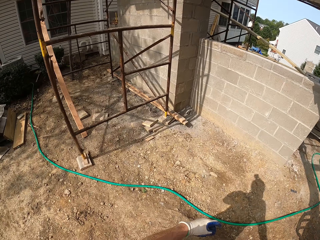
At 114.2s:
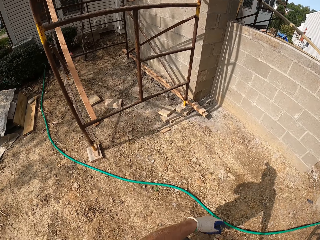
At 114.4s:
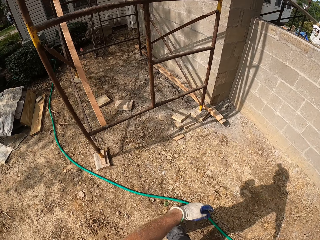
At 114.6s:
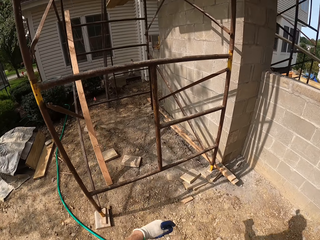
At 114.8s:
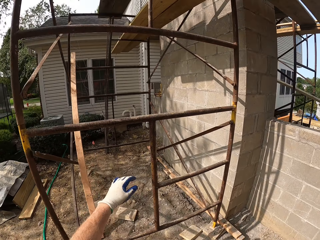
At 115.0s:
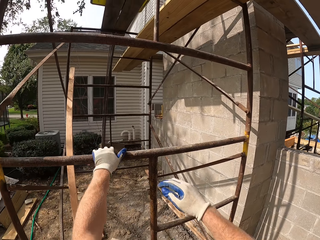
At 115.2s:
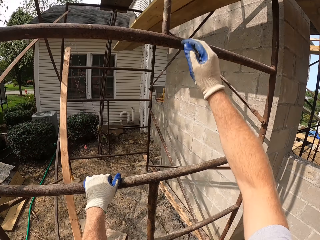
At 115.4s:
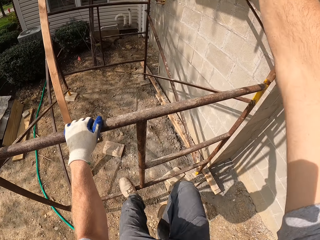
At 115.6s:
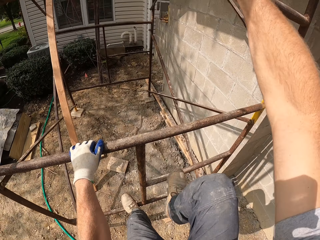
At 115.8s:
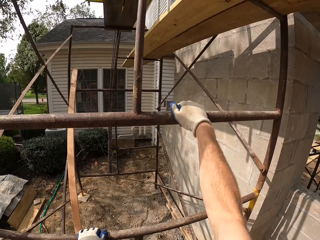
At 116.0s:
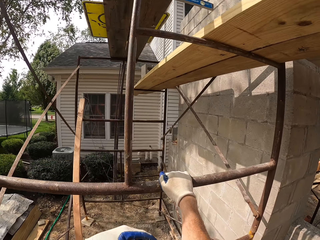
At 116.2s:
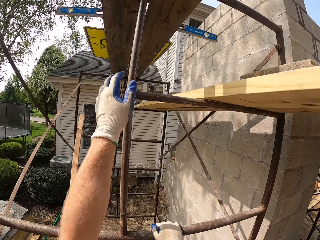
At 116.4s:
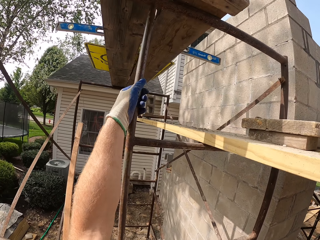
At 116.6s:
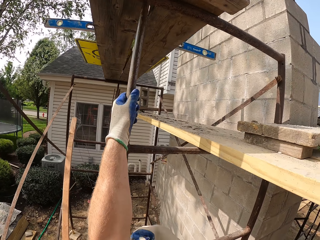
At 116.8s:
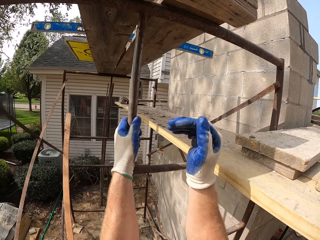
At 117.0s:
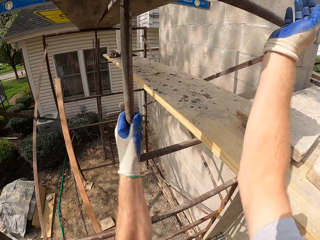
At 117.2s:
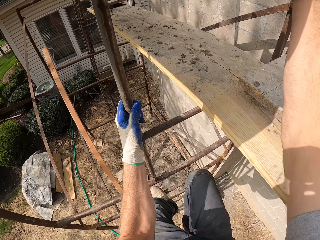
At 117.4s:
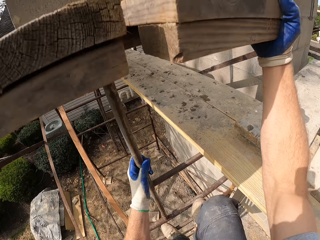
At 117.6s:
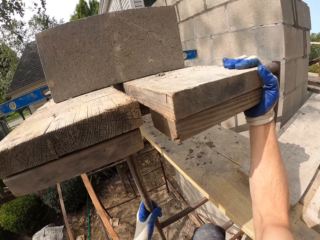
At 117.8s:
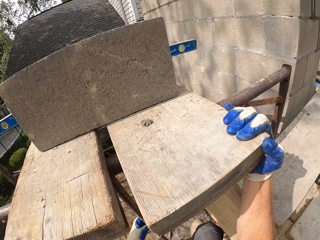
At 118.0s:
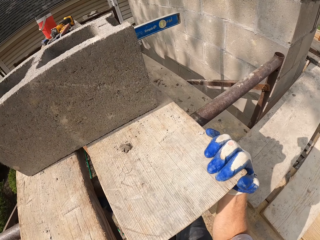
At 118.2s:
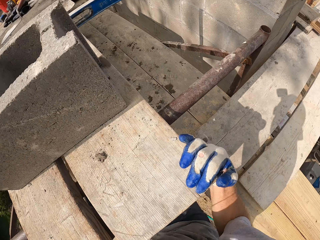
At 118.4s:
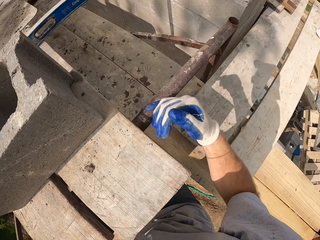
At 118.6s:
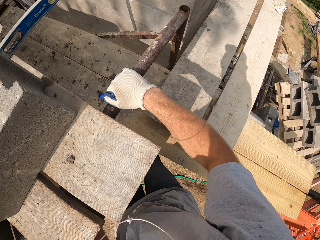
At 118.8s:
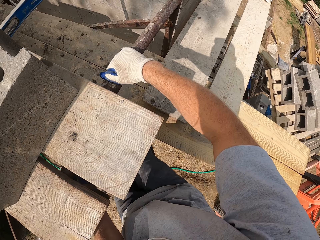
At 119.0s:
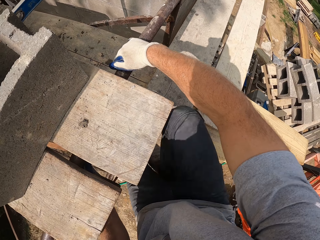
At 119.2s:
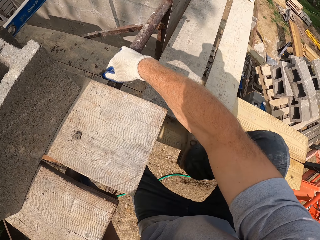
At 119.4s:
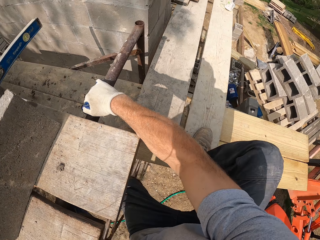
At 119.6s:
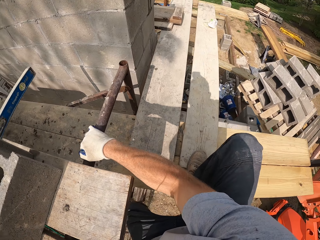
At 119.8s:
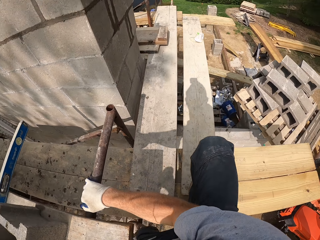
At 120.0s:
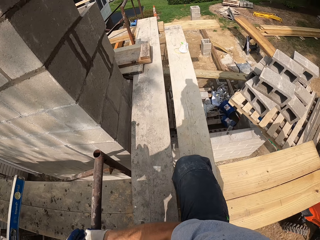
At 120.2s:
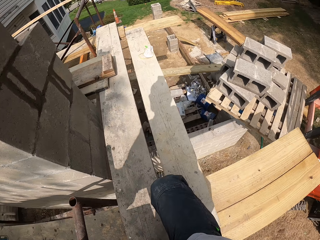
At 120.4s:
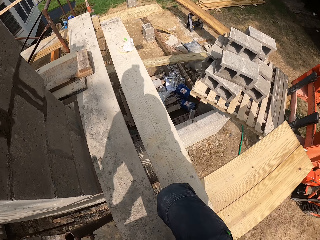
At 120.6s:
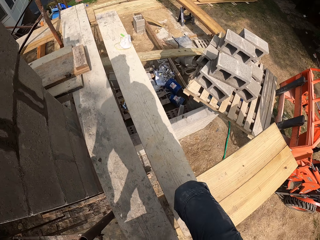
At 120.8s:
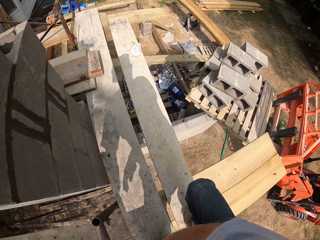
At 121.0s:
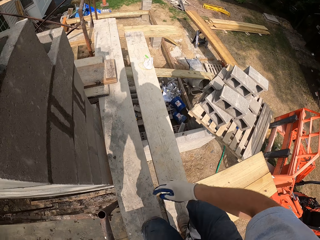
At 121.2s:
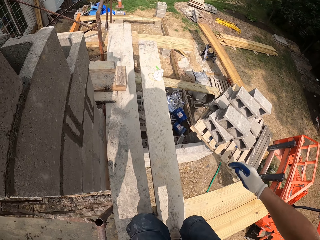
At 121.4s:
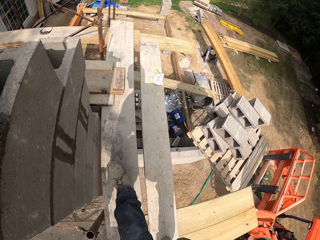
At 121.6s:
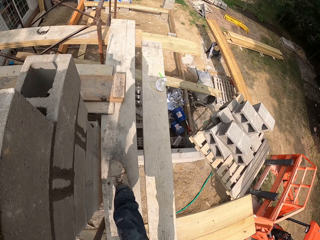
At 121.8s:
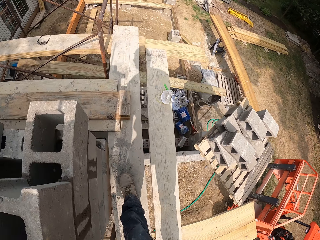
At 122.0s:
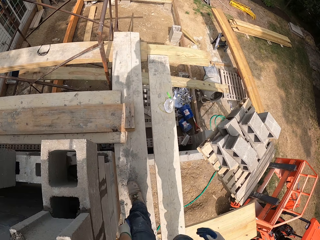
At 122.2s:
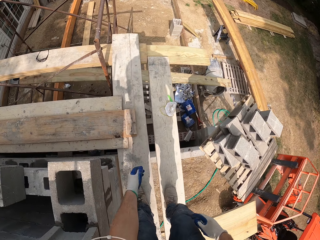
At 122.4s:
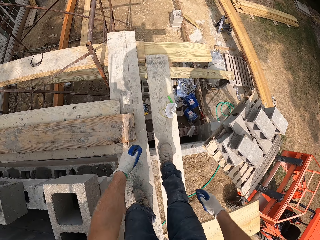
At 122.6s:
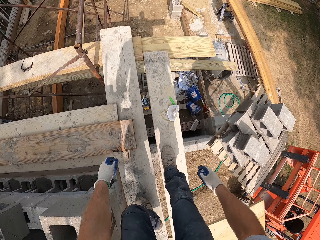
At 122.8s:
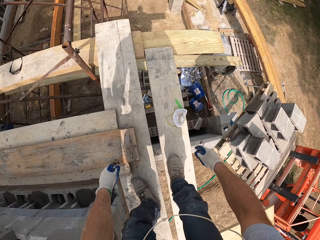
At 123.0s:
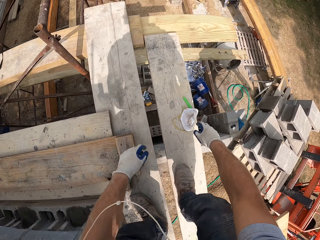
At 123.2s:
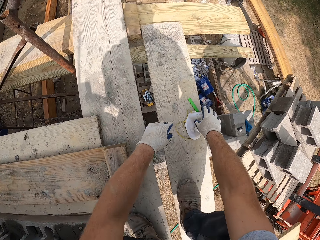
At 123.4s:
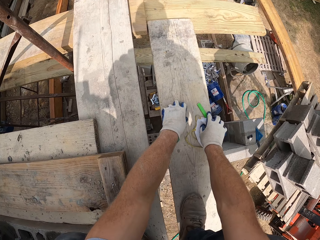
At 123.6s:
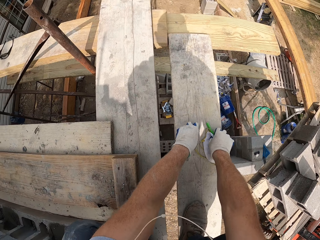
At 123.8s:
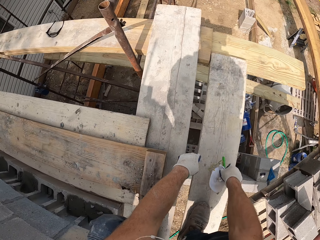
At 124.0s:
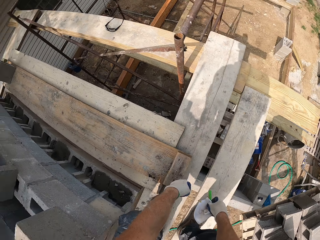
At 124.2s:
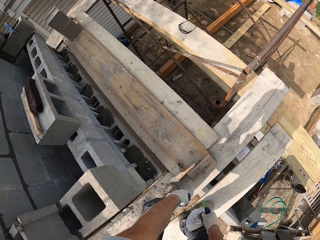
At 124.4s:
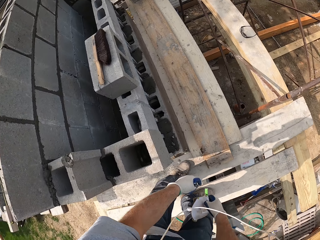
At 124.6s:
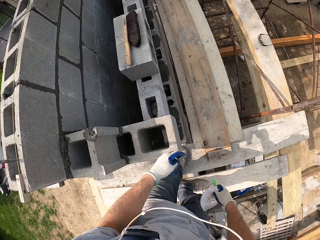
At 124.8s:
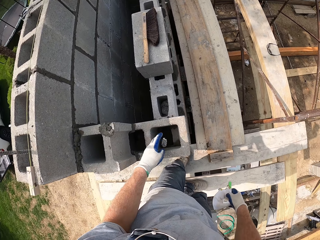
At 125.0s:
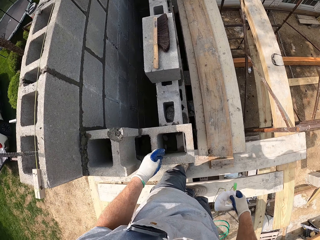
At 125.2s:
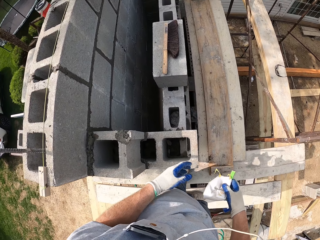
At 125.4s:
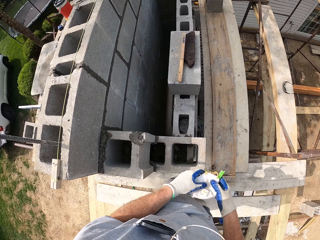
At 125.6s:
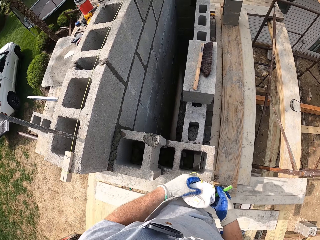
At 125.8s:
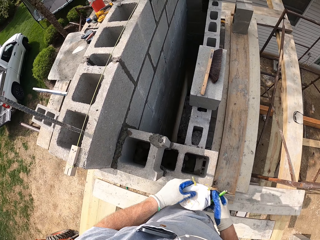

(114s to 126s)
The camera wearer walks around the compound. They climb an iron to the top. They walk on the pieces of wood. They pick up a mask and a piece of plastic on a wood.

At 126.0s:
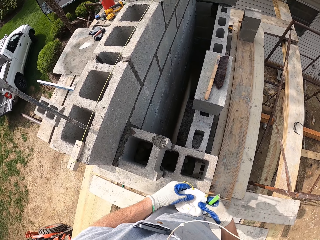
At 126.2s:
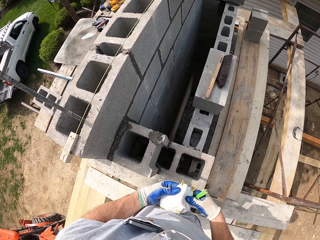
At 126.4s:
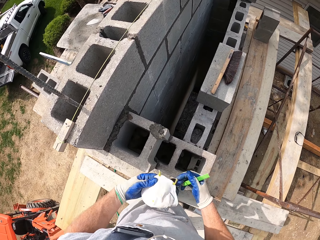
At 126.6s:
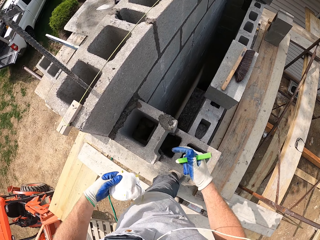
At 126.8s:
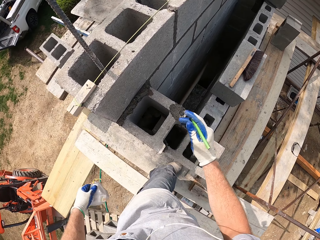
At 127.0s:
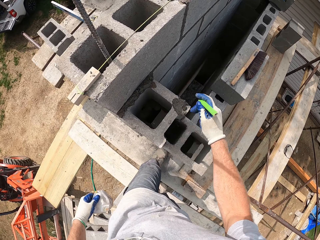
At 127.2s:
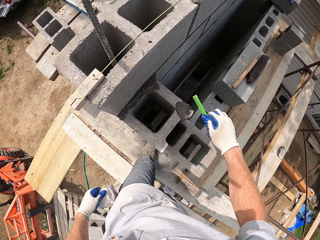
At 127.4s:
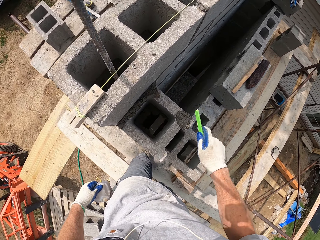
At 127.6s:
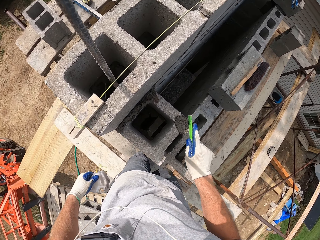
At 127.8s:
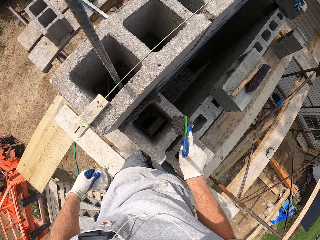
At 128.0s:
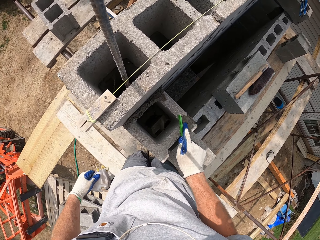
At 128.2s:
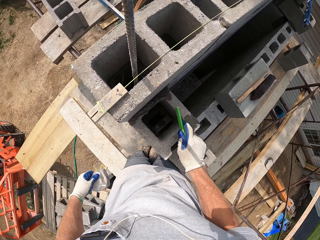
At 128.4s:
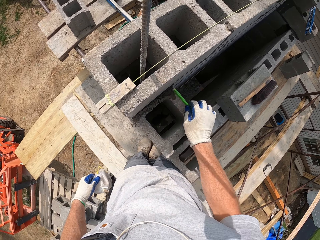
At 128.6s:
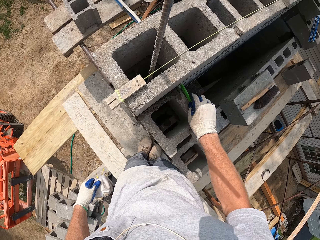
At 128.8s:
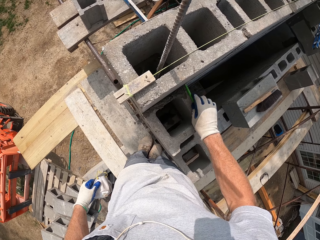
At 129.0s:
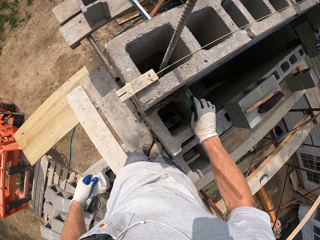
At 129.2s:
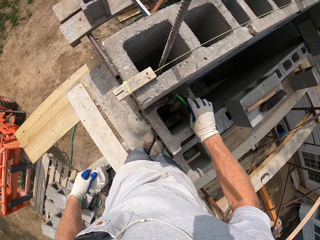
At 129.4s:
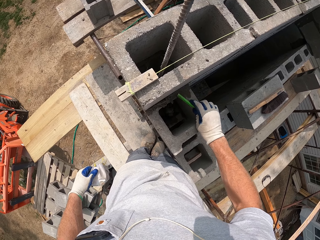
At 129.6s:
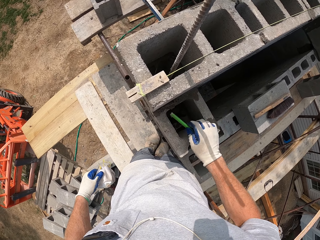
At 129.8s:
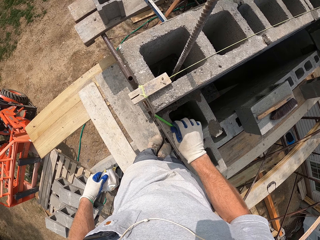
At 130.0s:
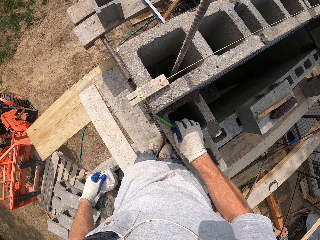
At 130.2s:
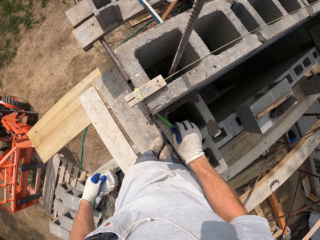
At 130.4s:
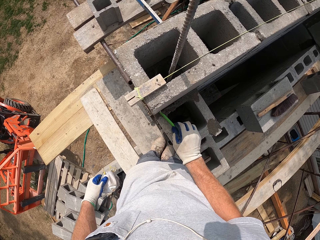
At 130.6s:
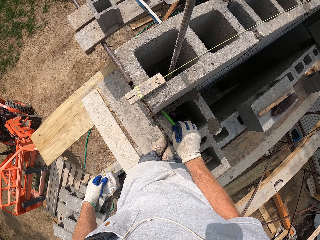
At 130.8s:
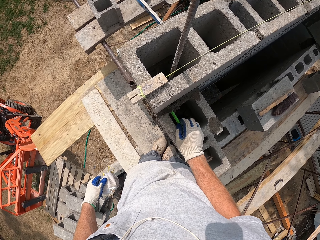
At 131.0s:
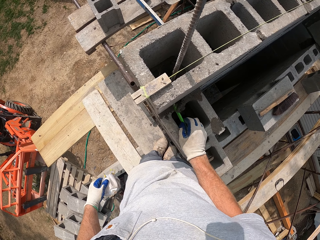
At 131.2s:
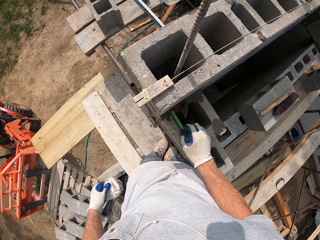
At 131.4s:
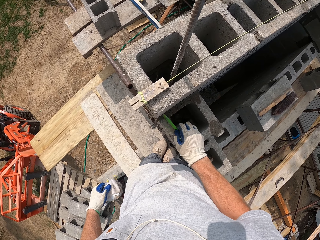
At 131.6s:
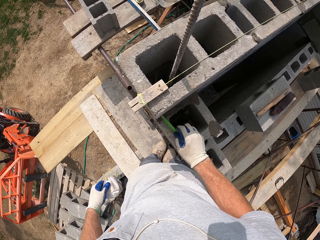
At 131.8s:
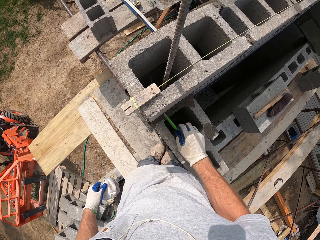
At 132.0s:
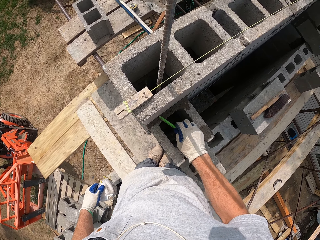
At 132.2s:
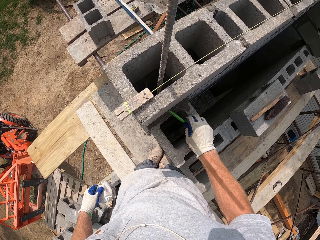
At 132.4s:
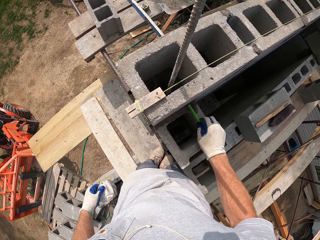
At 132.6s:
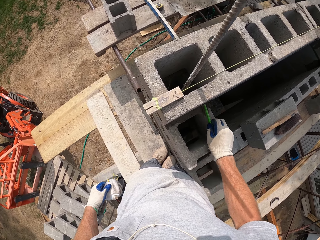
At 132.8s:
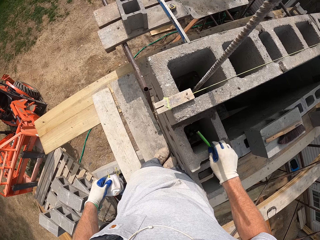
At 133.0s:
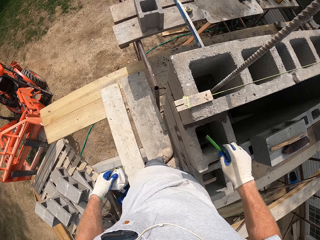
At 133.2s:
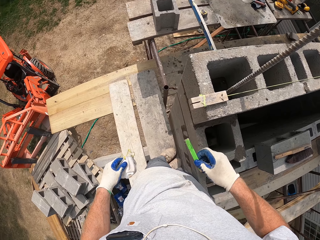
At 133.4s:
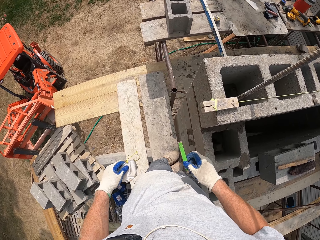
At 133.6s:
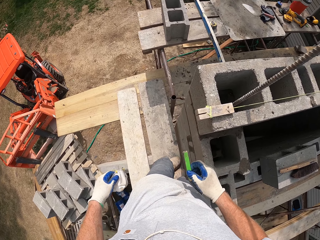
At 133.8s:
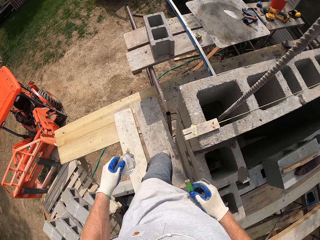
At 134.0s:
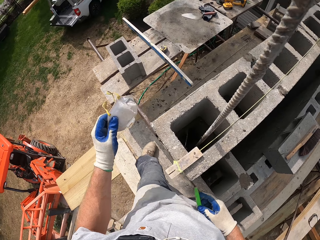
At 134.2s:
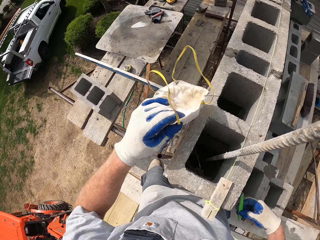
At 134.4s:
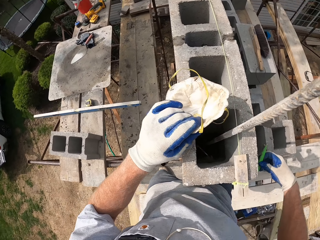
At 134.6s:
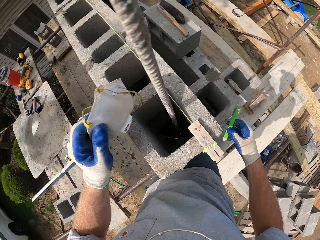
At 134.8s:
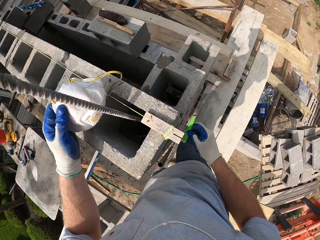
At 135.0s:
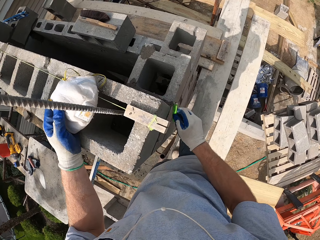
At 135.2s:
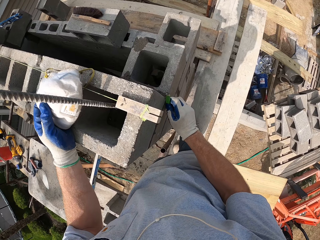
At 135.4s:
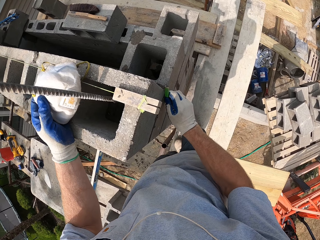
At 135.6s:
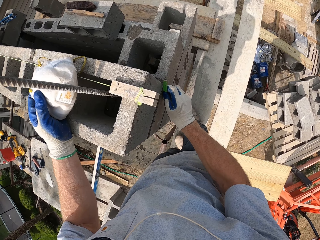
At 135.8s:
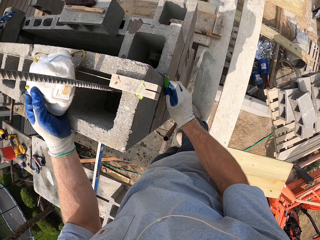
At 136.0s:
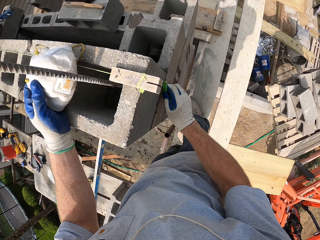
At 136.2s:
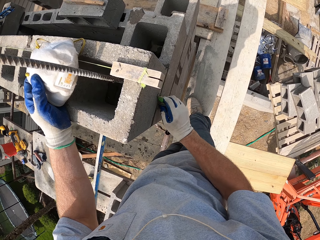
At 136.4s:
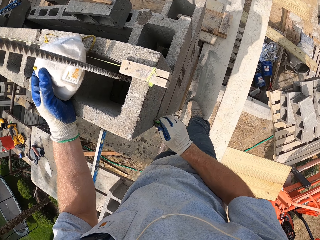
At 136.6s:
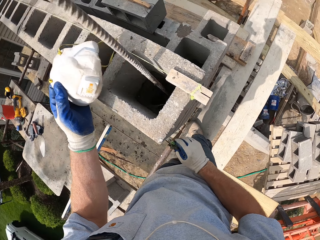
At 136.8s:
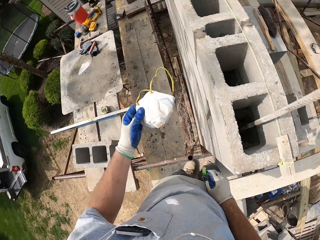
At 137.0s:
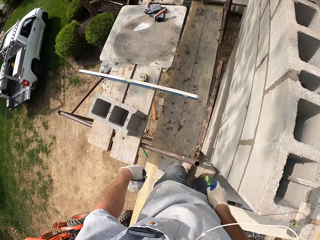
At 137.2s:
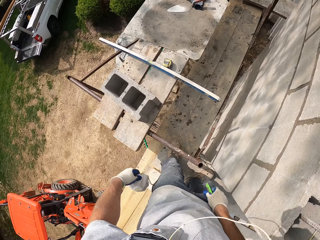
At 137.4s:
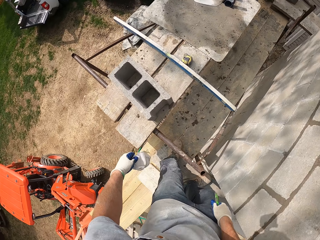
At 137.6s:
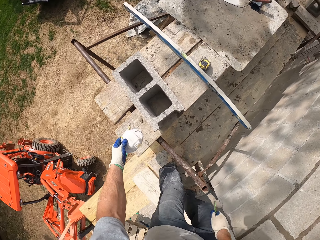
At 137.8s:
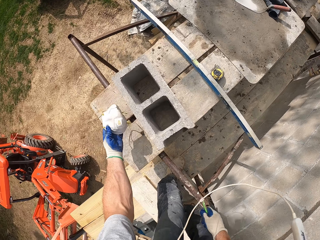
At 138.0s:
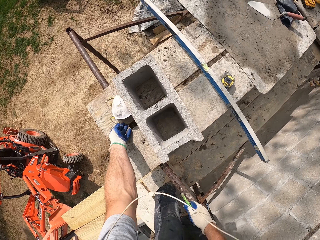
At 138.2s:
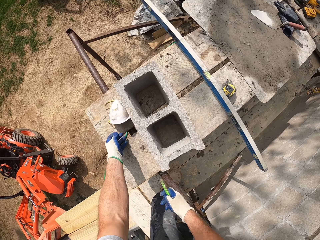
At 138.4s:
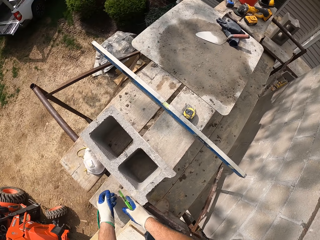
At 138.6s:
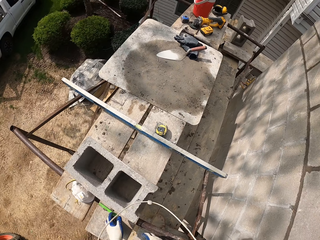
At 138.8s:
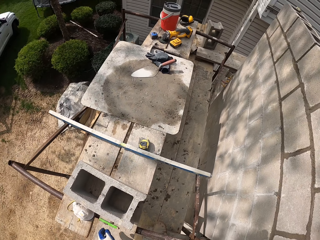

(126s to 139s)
The camera wearer removes excess cement from the bricks with the plastic. He rests the mask on a block. He supports his hand on the bricks. He puts down the mask and the plastic beside the block on the wood.
